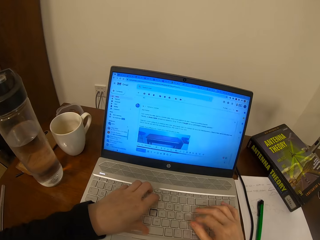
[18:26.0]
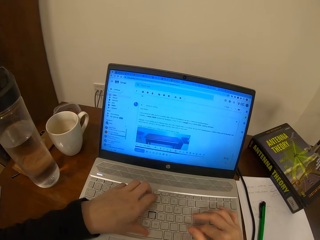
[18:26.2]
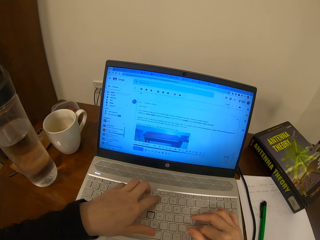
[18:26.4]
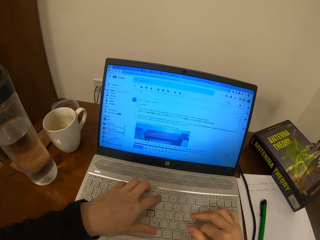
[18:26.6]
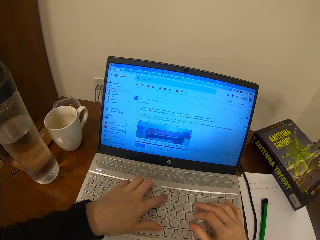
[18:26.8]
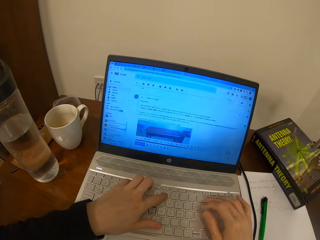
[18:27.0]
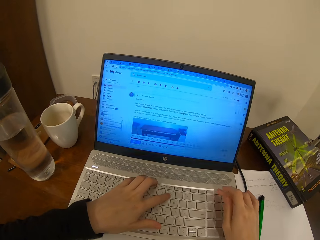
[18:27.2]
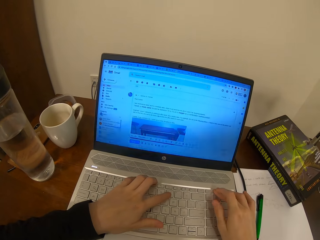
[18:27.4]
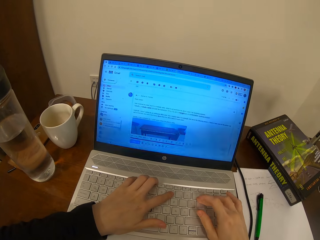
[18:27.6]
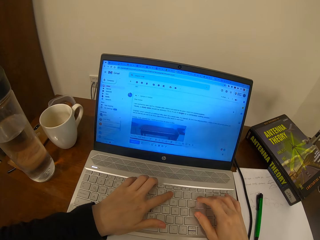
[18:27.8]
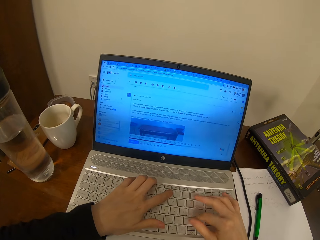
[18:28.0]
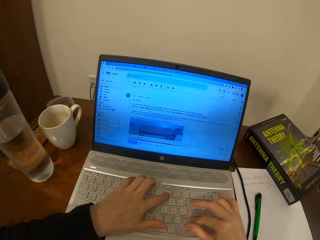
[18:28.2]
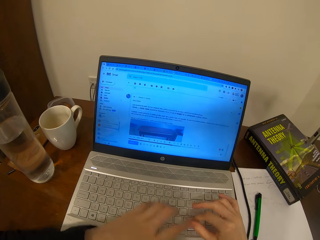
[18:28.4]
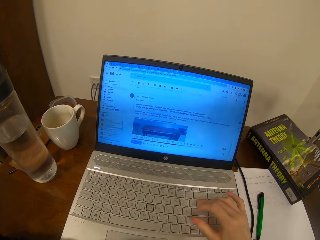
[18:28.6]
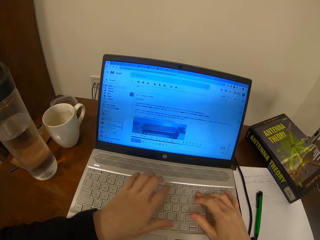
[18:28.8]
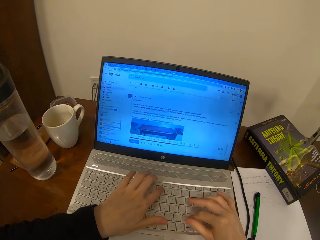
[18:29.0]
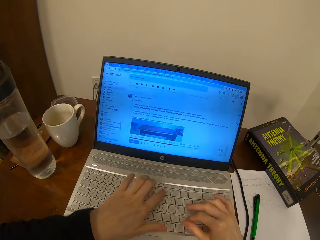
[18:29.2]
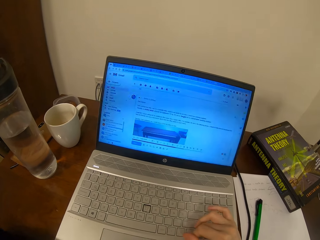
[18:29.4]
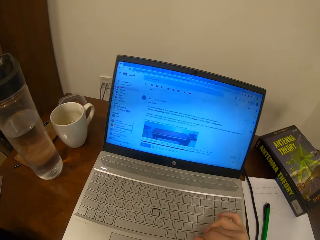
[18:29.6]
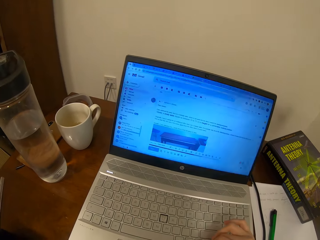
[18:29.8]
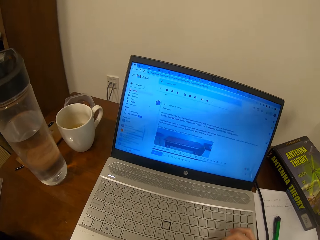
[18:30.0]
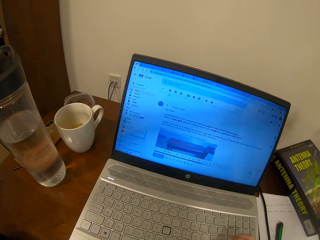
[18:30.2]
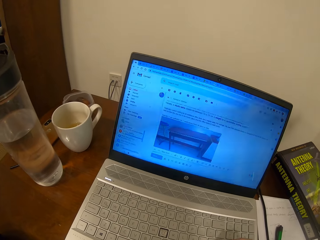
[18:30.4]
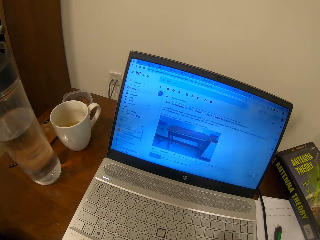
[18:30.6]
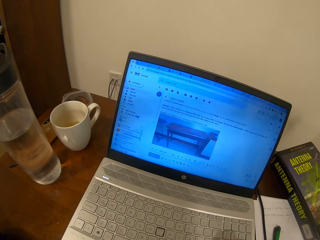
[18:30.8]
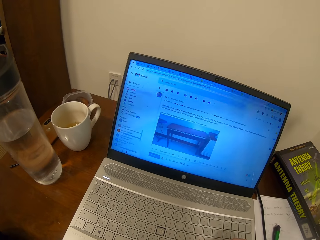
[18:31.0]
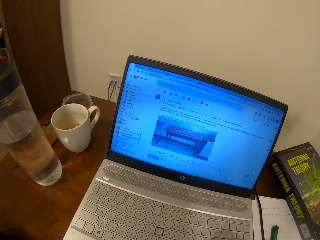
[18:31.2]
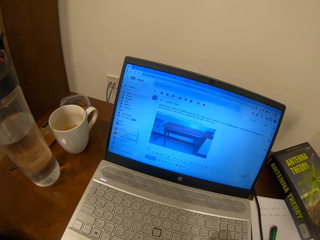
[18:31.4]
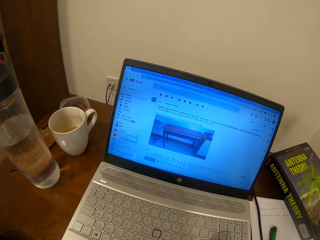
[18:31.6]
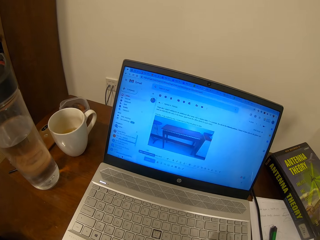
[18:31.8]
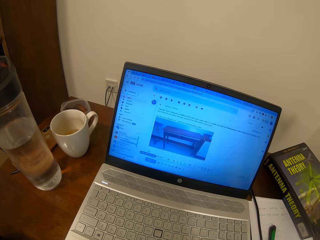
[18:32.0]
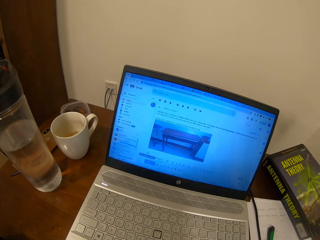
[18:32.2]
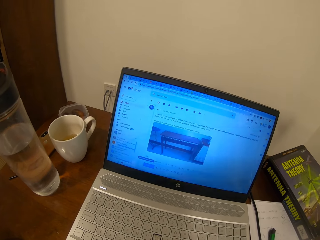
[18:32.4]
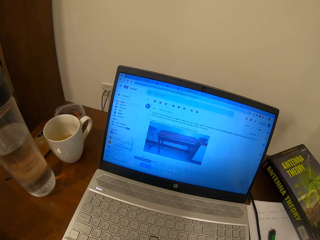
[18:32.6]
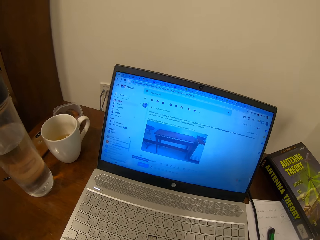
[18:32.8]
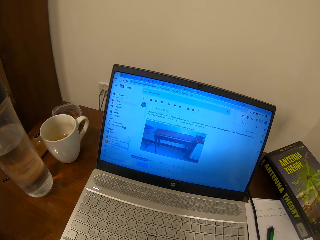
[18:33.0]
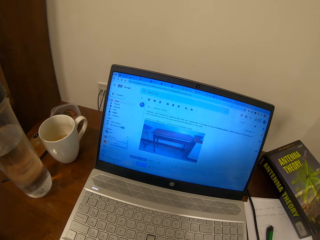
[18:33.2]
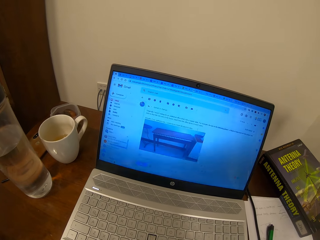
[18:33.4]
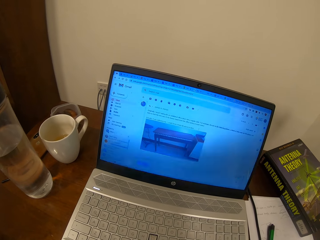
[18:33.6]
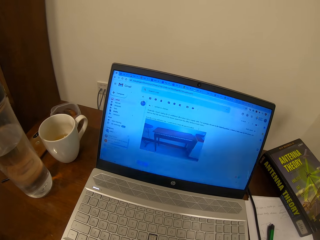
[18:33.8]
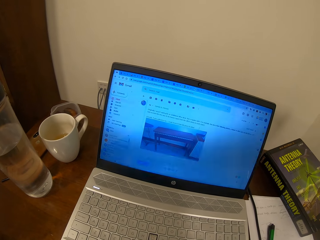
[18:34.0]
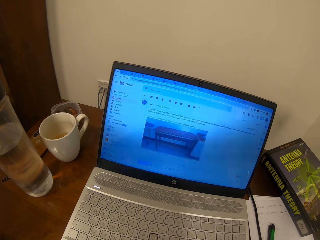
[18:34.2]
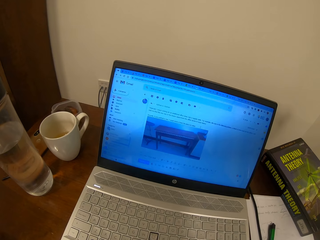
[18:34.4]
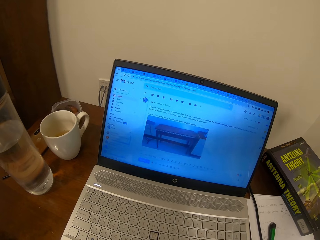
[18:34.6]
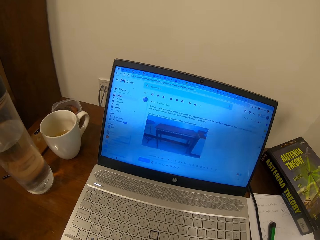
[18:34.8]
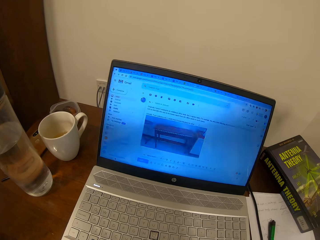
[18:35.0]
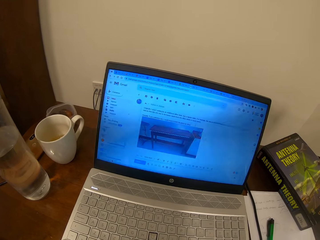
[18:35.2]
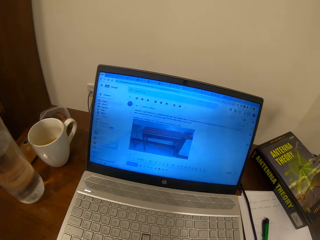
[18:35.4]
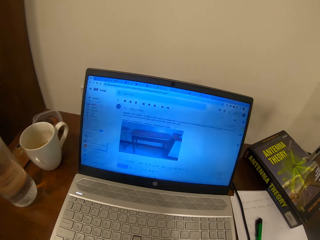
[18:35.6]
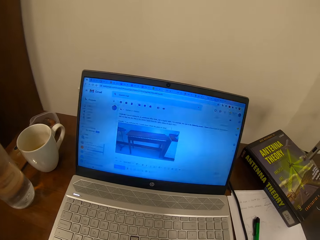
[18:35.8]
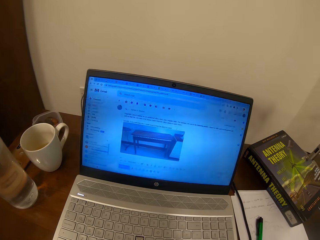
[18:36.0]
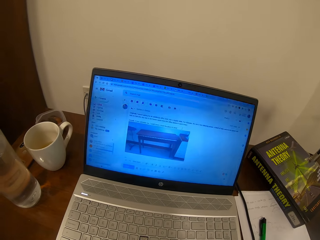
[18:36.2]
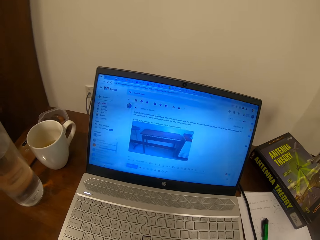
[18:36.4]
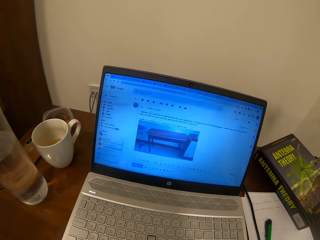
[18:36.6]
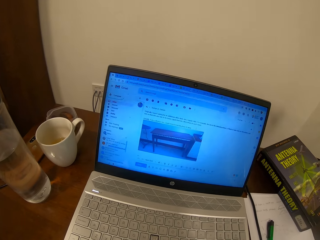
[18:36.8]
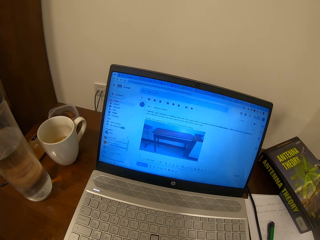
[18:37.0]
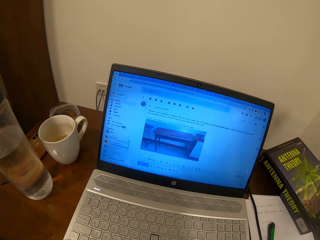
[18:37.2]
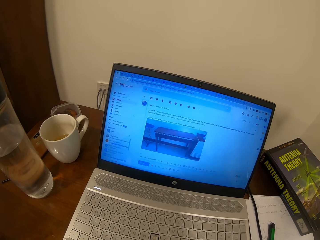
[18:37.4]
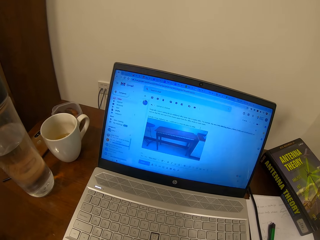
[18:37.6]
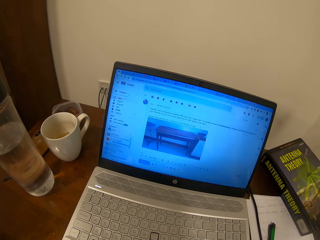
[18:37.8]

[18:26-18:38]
The camera wearer types on the laptop. They scroll on the laptop.

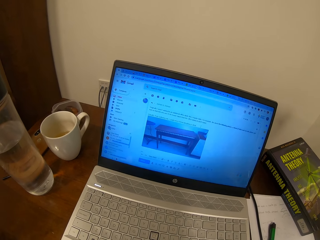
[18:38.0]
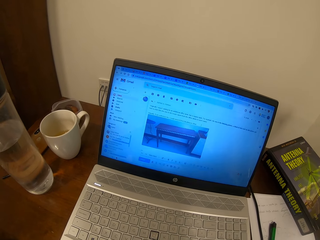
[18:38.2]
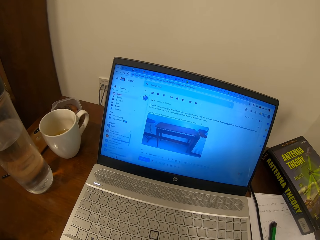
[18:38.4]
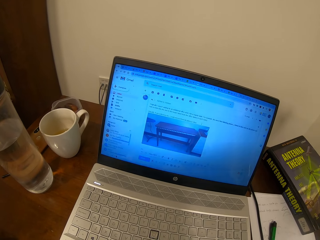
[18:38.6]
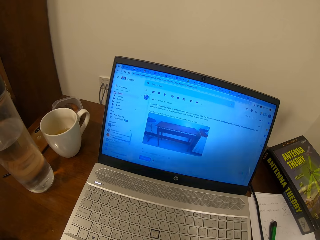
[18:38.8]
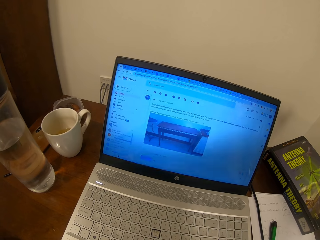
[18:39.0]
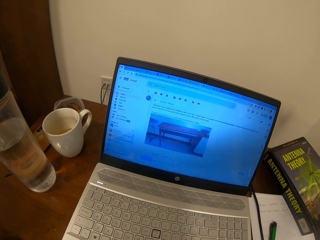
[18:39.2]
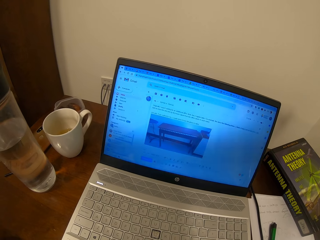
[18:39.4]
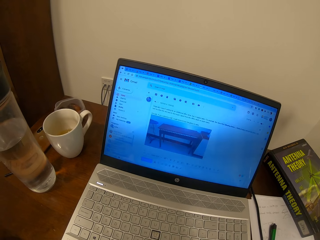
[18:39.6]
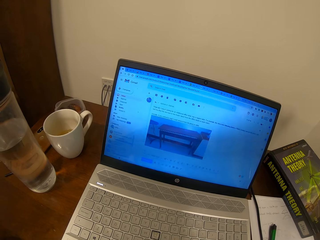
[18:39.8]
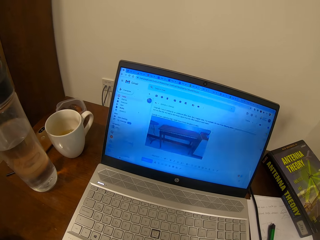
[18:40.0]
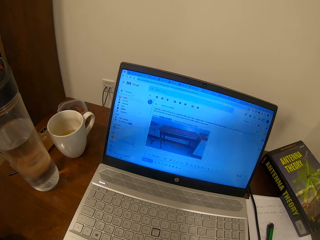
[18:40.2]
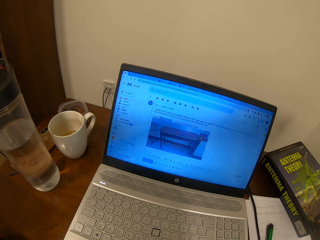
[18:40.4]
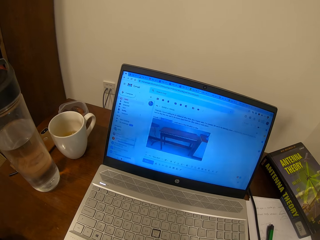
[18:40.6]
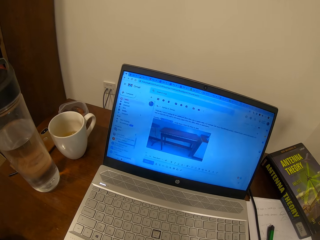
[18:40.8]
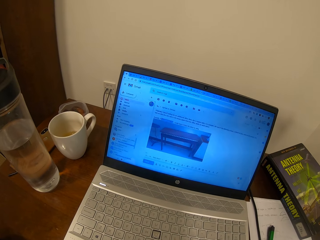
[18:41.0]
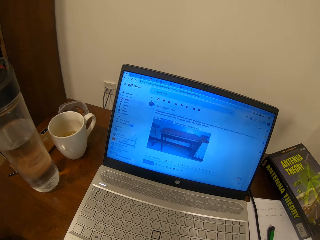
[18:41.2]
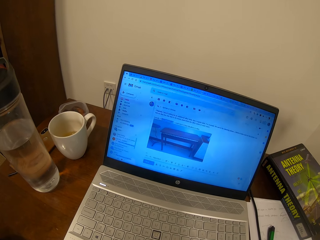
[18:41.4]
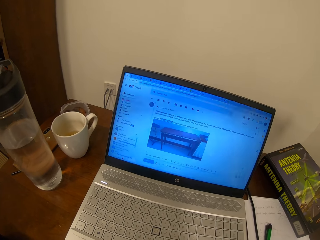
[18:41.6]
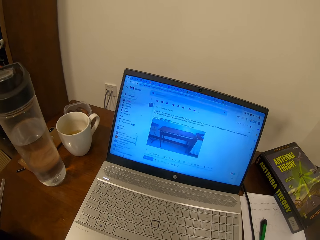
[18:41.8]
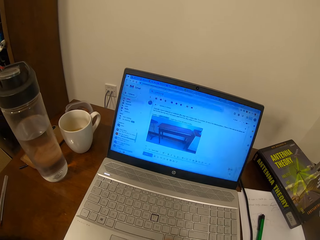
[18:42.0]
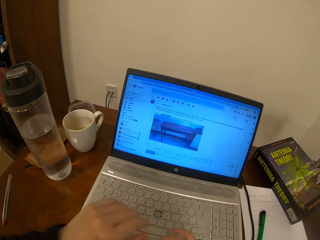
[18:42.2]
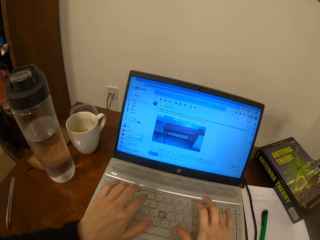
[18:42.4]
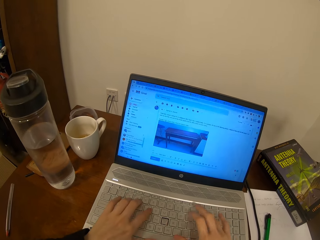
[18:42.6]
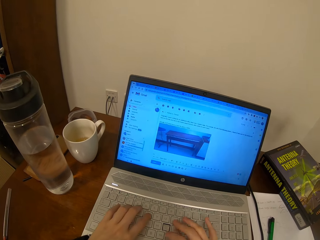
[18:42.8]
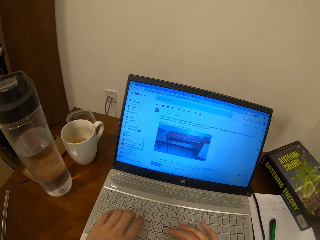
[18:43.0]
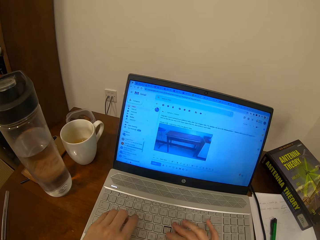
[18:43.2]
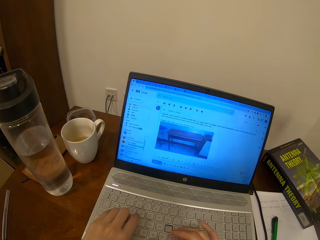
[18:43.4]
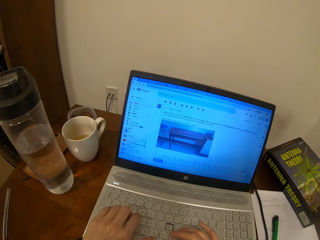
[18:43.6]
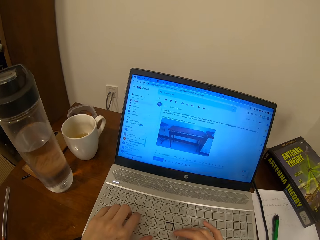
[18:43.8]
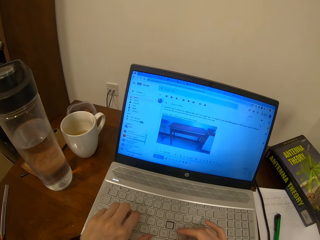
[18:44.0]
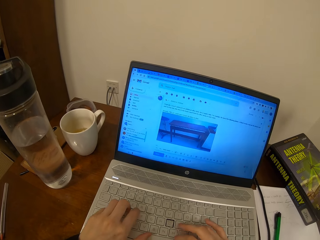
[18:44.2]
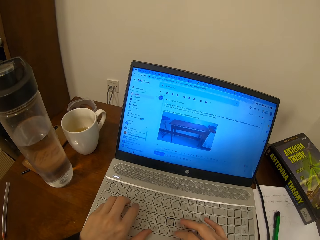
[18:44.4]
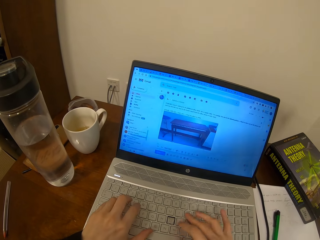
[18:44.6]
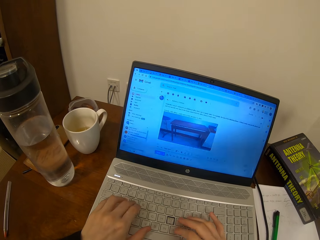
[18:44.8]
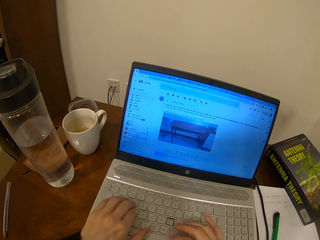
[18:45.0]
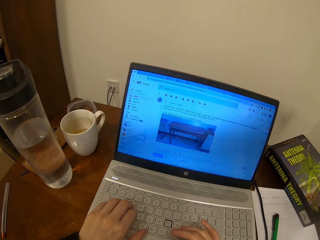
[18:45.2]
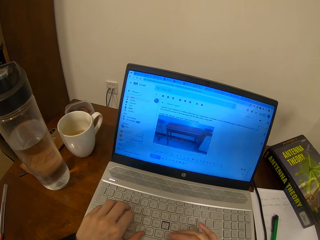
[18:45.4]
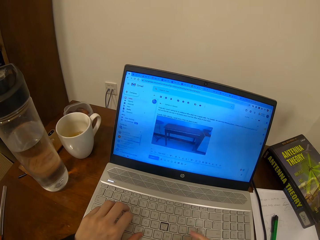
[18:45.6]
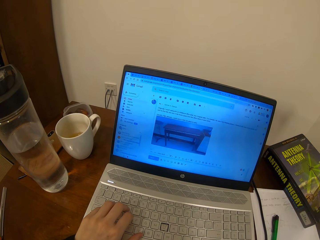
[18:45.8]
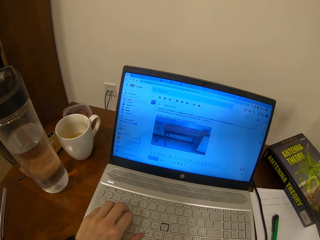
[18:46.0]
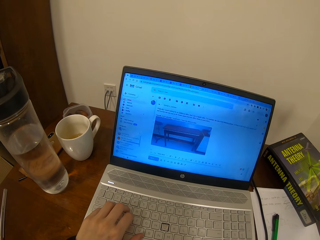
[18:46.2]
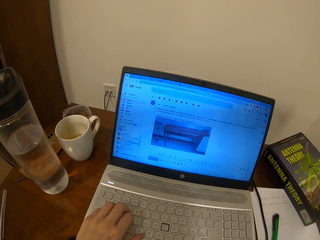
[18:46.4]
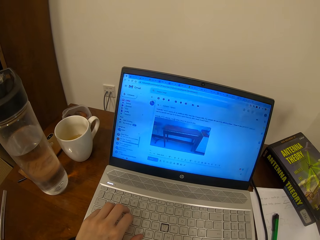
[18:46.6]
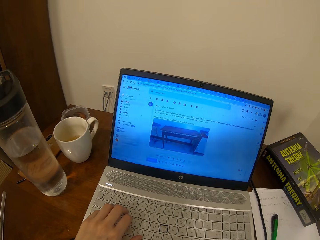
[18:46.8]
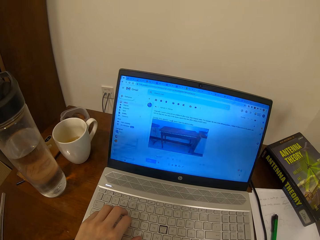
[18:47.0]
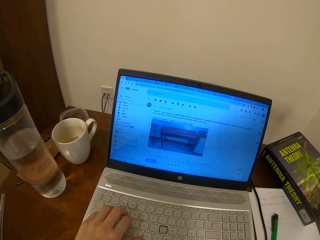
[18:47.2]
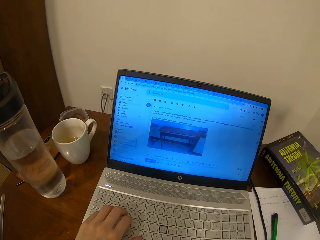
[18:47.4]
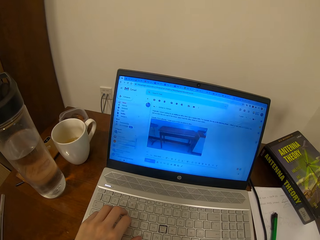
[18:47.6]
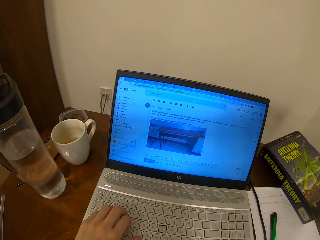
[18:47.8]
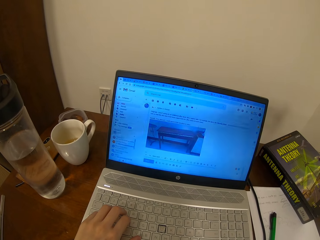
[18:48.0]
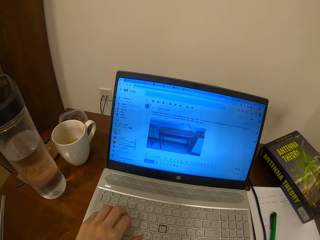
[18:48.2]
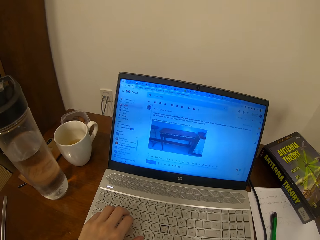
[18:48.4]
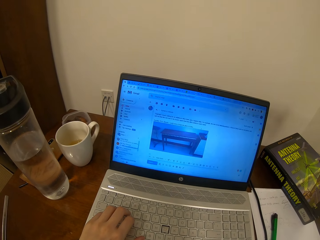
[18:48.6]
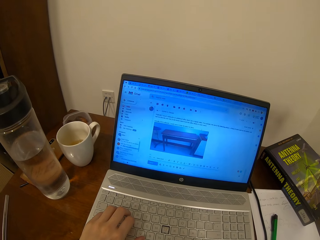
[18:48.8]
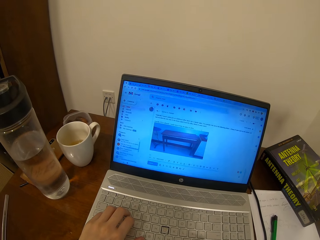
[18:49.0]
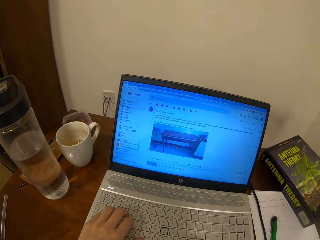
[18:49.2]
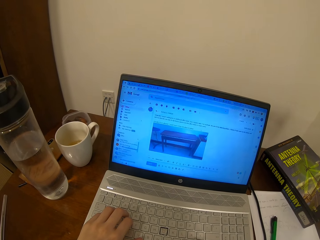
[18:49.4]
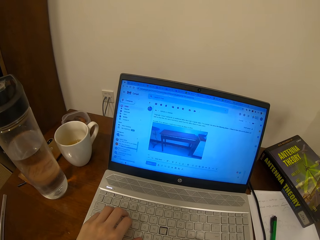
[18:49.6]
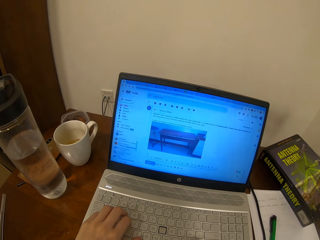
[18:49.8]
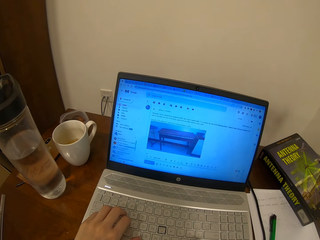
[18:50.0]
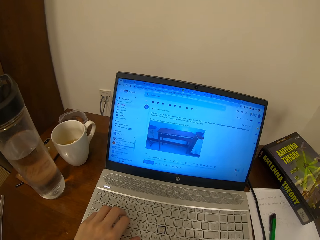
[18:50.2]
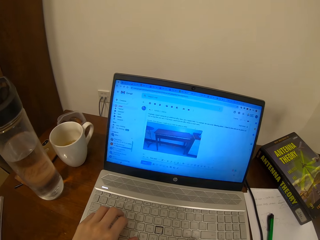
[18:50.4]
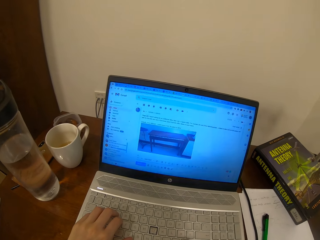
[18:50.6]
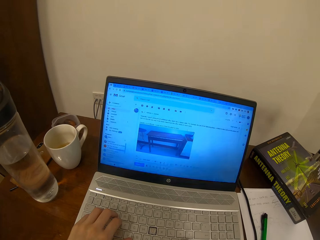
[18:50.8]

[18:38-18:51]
The camera wearer types on the laptop. They scroll on the laptop.
